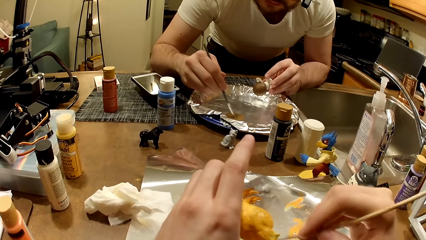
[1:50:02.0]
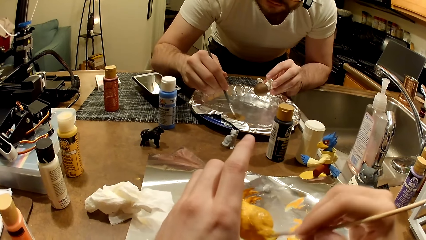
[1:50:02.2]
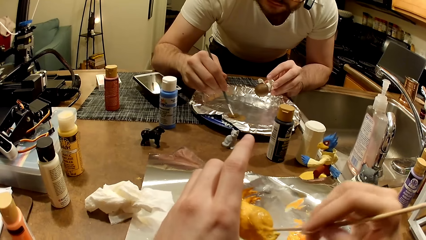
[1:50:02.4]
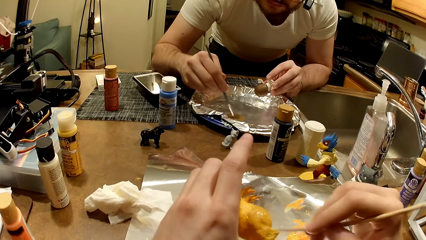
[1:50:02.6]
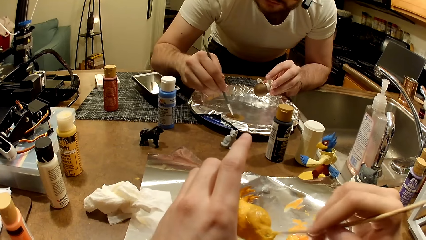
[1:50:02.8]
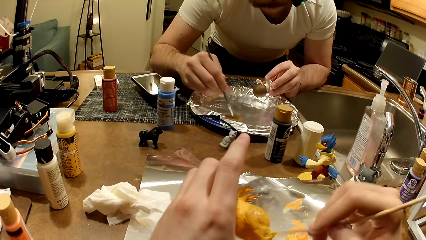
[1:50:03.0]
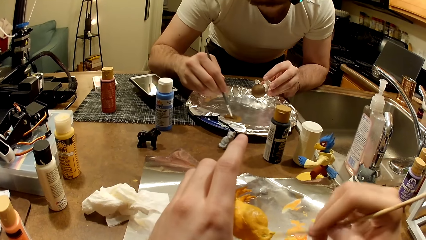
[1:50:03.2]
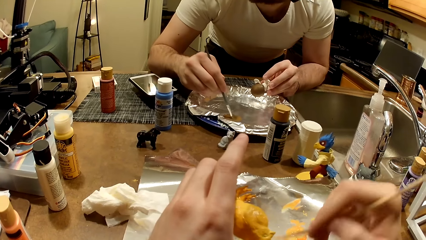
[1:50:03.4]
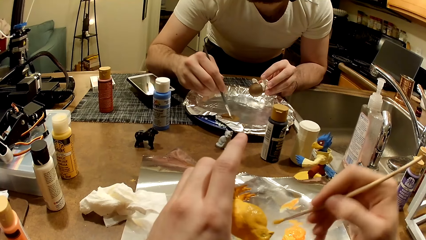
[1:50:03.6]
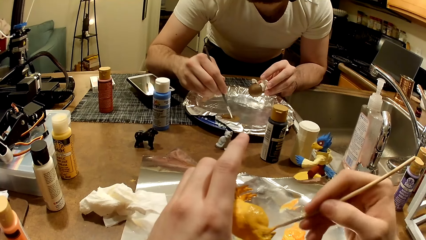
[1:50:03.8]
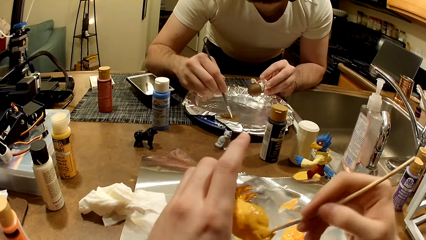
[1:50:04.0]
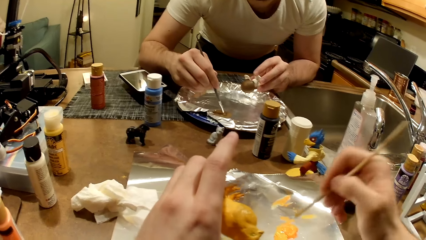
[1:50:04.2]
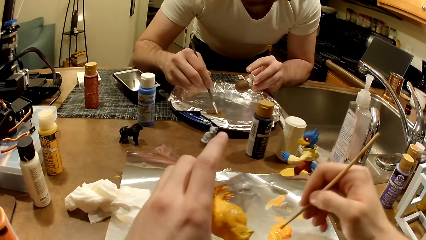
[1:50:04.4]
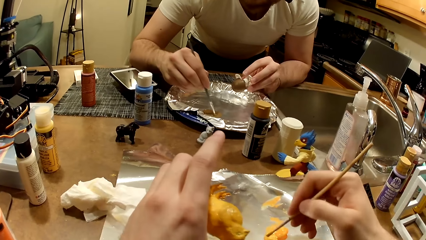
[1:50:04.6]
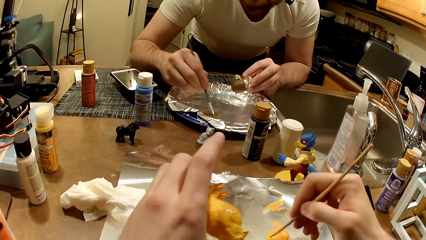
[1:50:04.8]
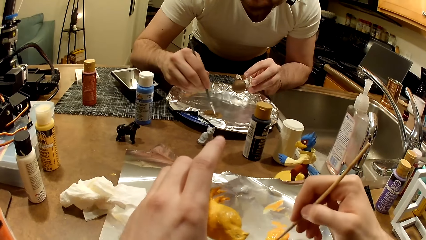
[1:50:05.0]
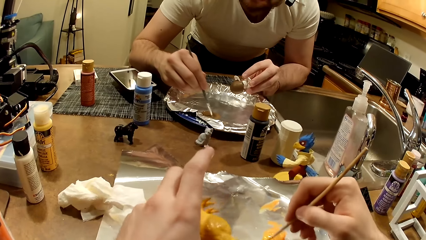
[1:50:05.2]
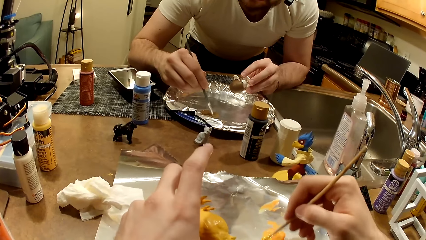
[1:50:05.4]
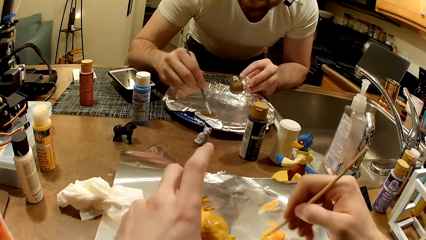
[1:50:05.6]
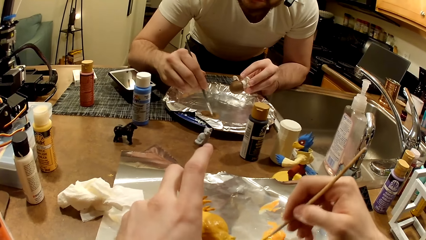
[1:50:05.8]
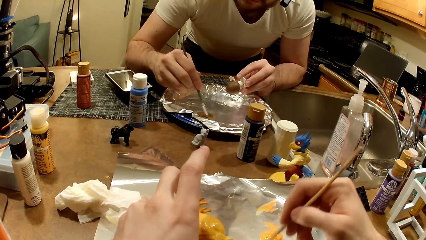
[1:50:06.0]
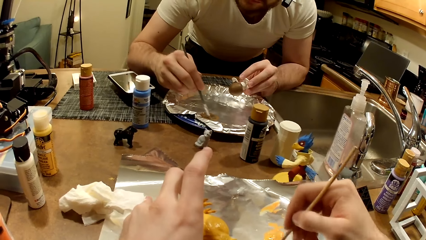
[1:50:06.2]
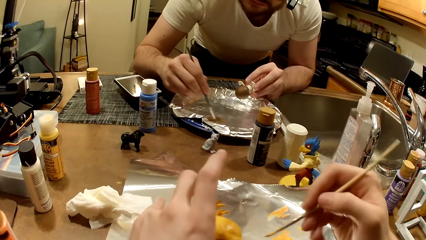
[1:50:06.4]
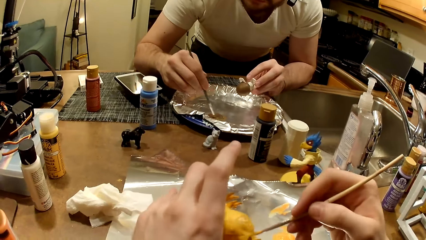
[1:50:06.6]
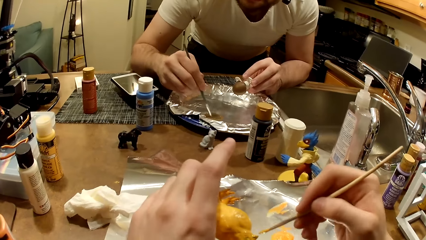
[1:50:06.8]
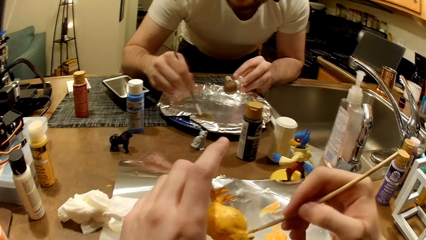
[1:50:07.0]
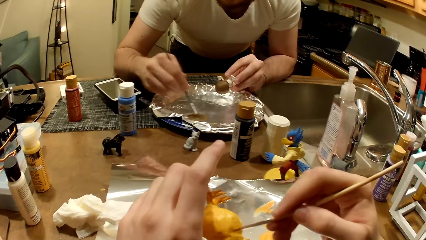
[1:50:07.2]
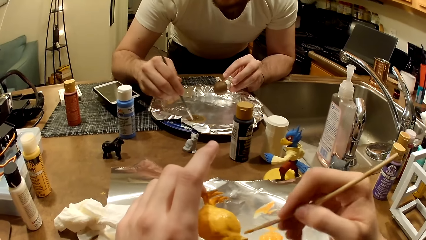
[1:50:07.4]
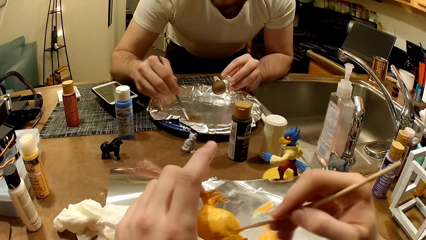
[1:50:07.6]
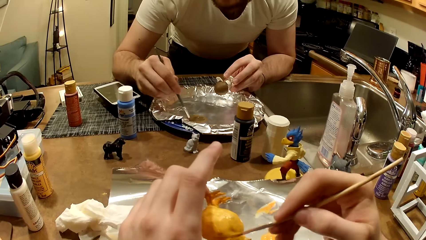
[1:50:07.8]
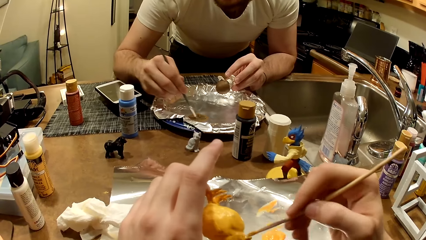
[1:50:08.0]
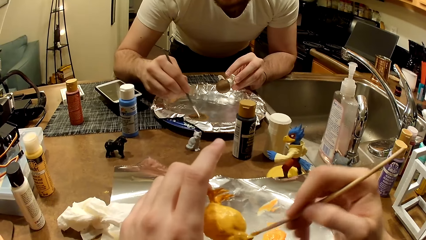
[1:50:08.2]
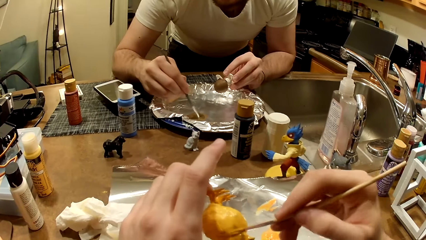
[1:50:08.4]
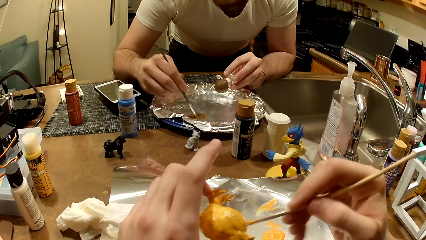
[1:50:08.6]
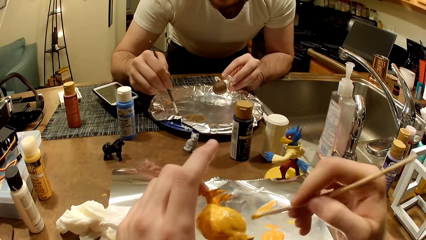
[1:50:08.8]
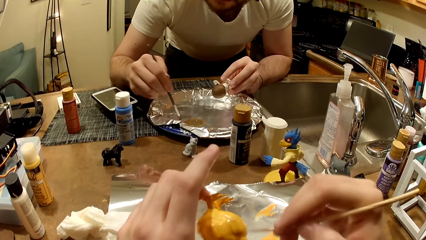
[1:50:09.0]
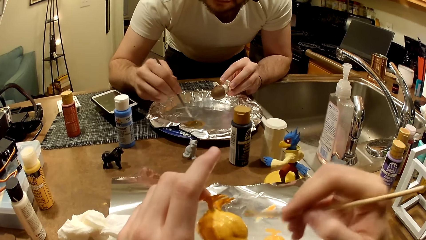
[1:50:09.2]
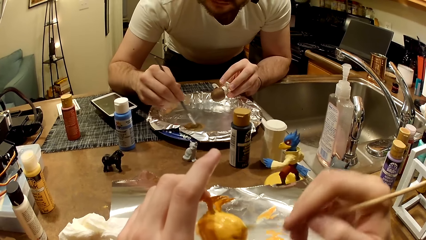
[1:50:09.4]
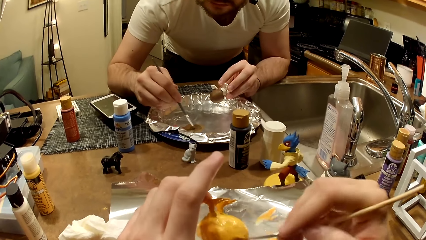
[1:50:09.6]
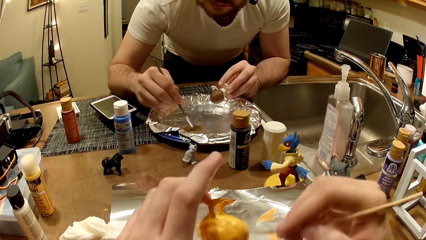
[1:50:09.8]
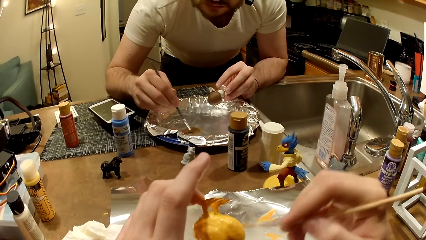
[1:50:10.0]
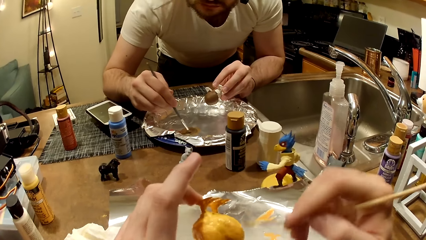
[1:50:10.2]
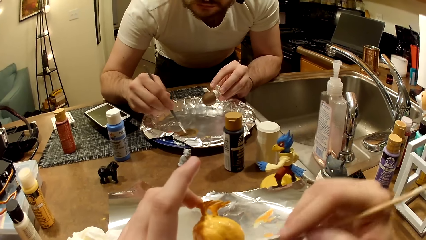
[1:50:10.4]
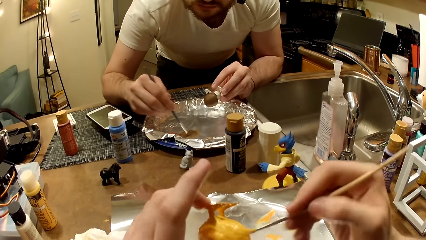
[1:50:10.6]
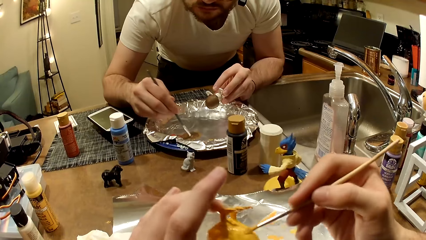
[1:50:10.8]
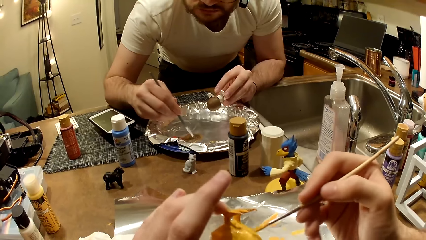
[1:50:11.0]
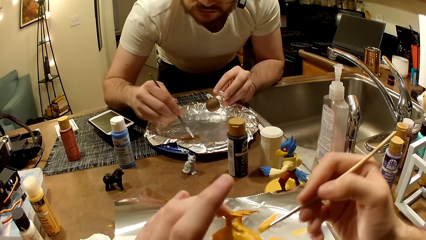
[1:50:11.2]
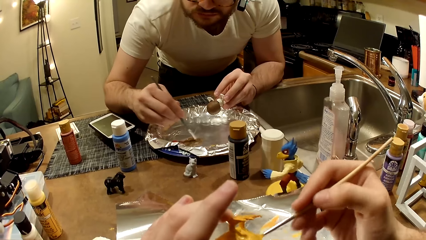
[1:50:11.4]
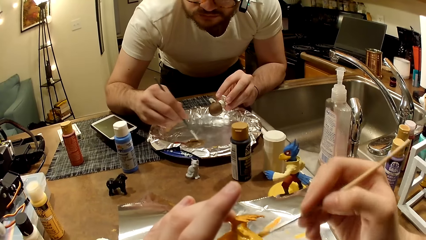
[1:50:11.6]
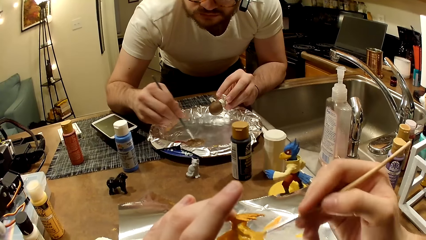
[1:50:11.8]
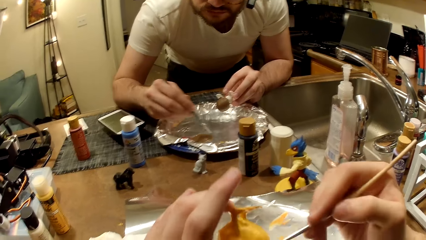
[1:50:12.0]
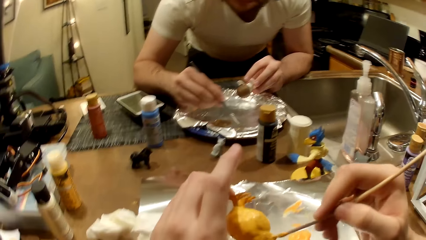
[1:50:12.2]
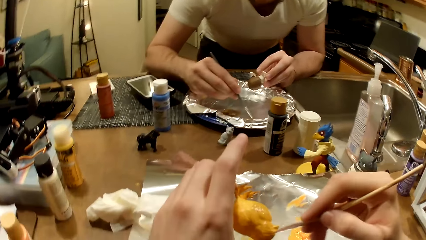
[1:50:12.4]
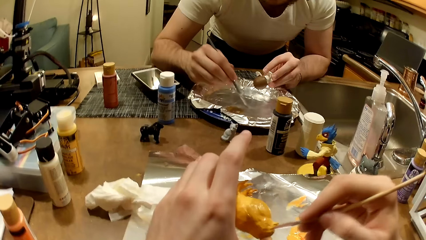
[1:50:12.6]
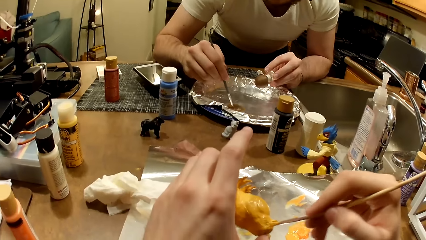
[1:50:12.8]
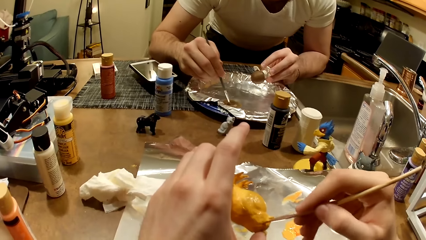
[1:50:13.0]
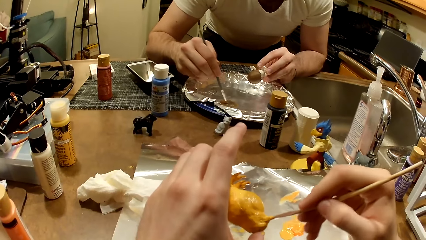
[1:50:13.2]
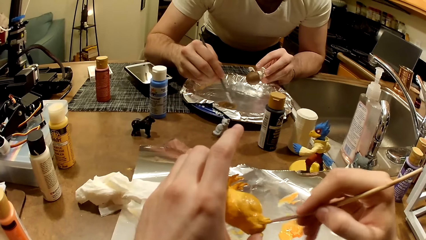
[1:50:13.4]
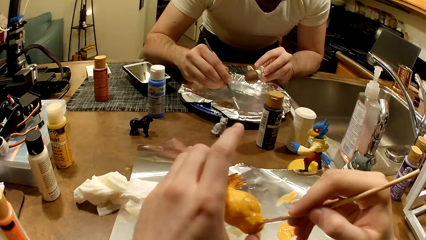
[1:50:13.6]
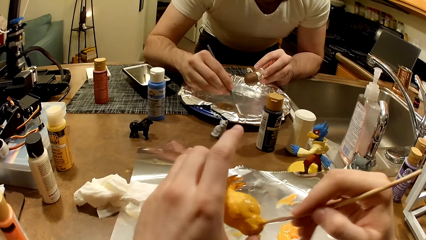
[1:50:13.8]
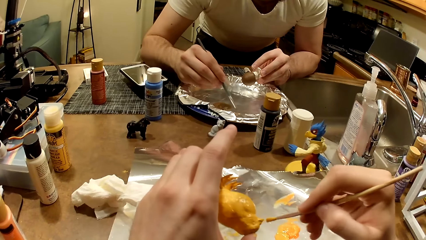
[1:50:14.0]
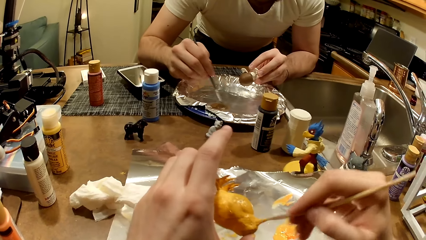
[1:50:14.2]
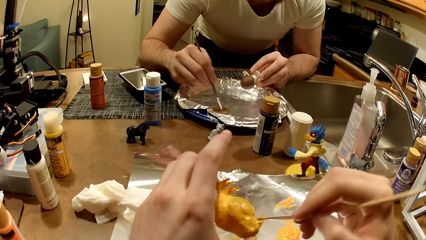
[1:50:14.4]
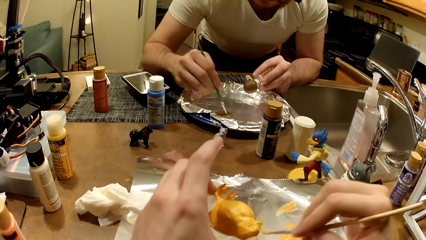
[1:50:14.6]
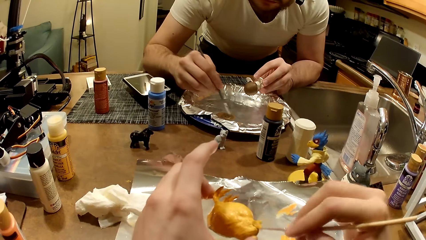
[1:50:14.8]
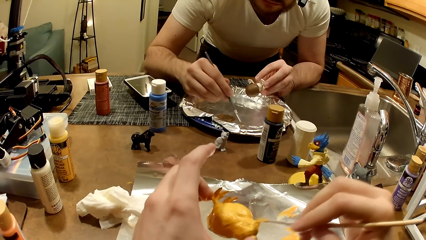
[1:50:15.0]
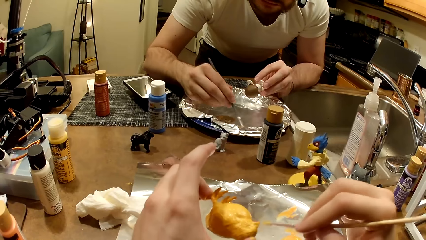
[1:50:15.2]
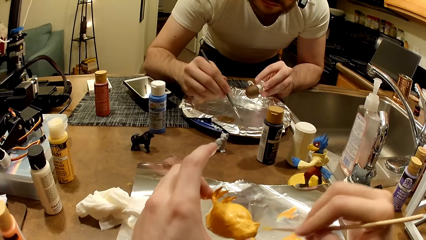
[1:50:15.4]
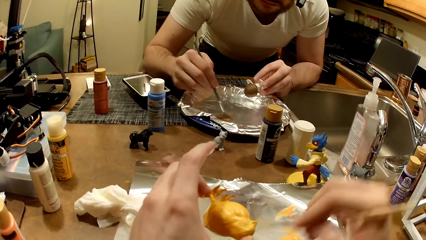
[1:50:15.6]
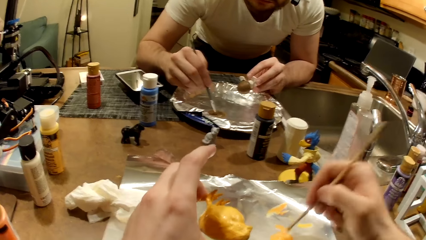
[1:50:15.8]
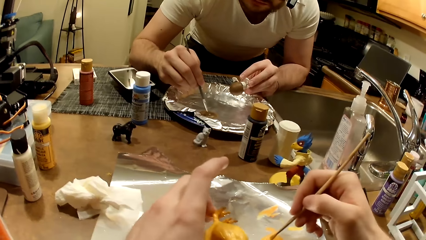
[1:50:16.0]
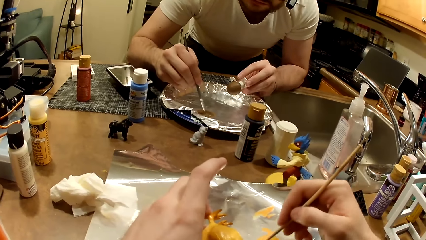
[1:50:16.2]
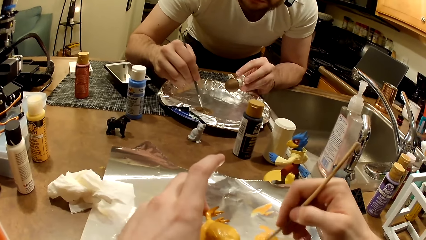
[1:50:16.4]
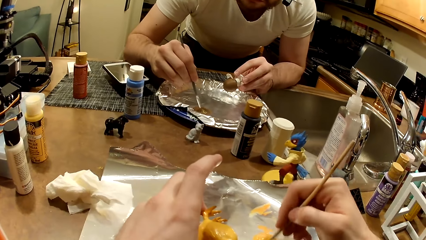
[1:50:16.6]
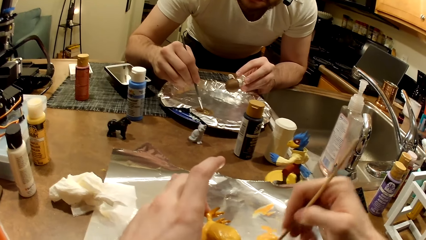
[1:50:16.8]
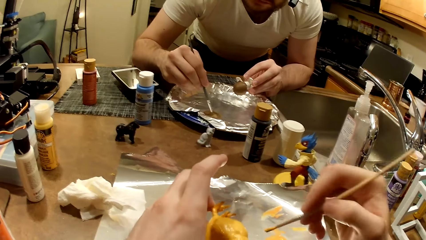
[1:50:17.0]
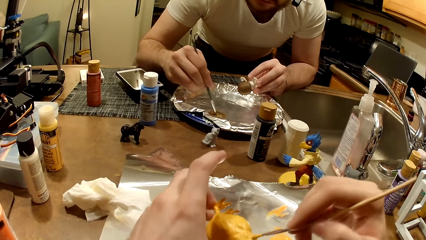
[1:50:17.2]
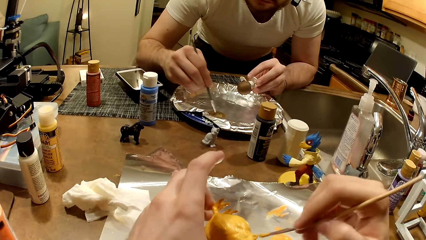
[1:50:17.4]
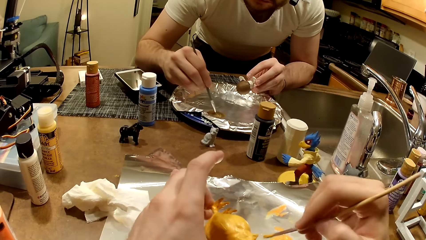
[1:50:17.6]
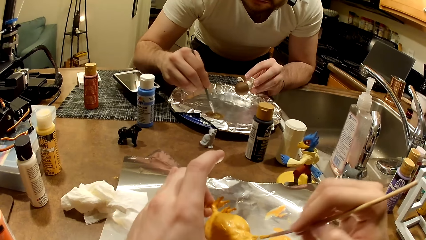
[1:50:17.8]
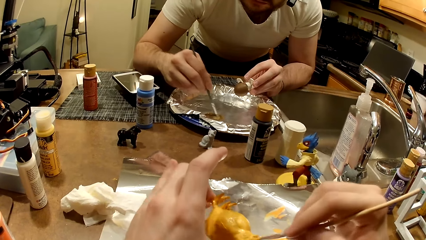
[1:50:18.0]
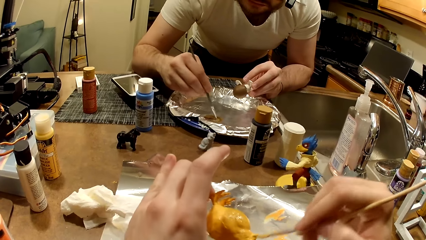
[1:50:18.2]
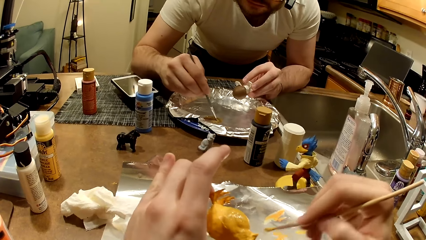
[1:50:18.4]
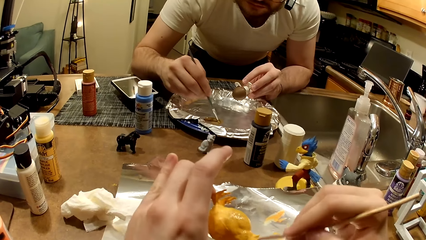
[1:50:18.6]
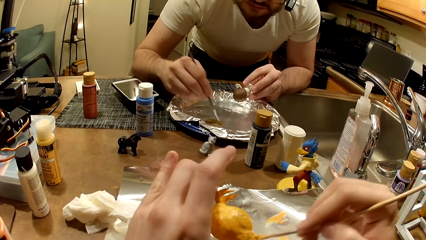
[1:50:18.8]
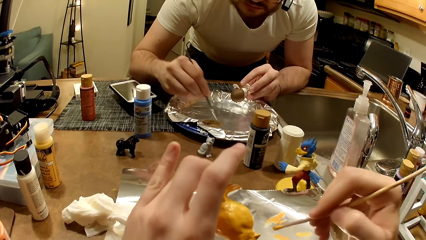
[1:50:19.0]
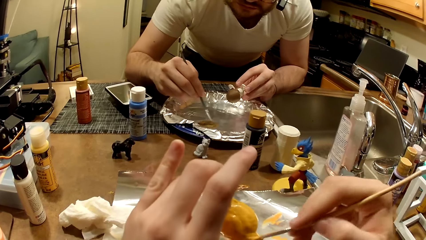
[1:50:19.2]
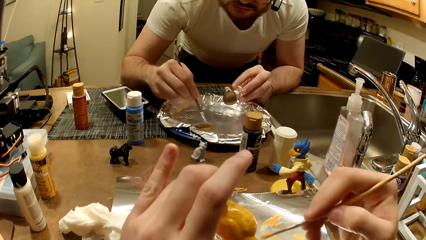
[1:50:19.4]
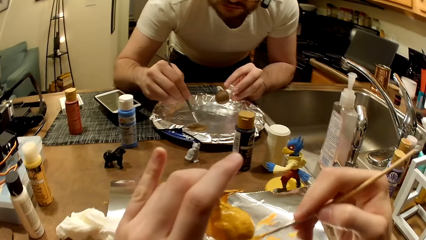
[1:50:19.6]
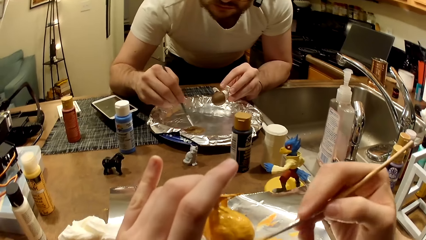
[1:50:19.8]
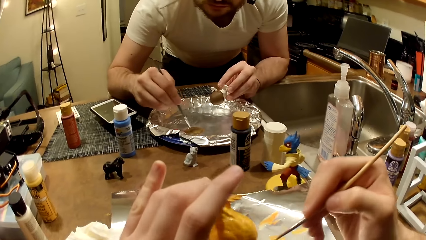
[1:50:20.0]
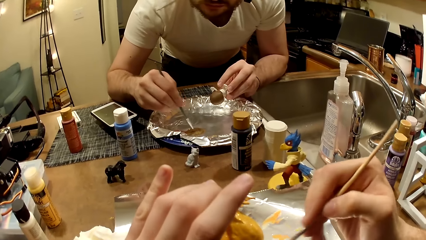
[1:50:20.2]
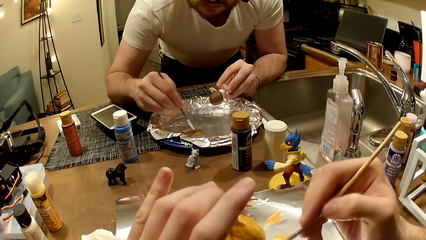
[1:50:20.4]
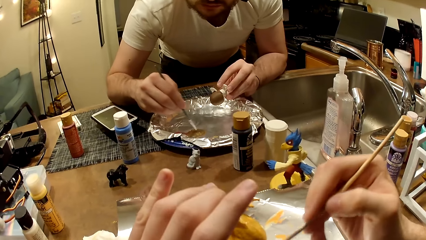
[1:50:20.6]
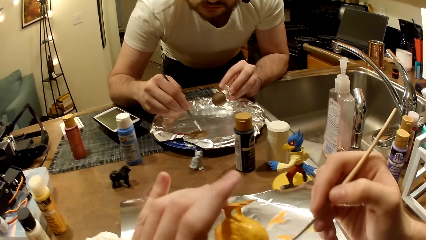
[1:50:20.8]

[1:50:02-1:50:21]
The camera wearer takes paint from the foil paper with the paintbrush in his right hand. He mixes the paint. He paints the action figure in his left hand with the paintbrush. He mixes the paint again. He takes paint from the foil paper with the paintbrush in his right hand again. He paints the action figure in his left hand with the paintbrush again.
